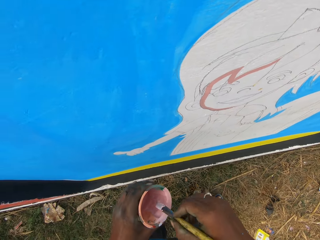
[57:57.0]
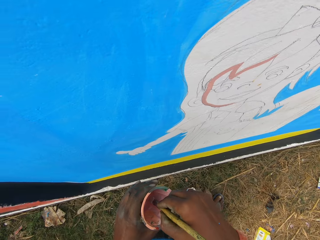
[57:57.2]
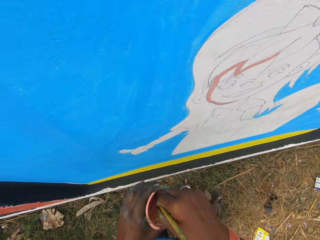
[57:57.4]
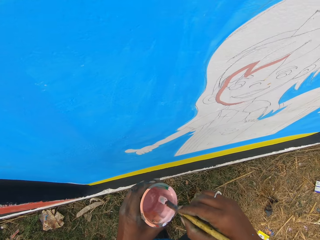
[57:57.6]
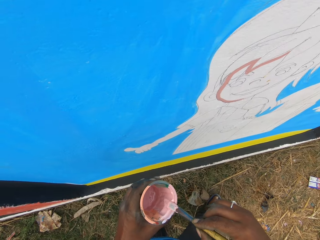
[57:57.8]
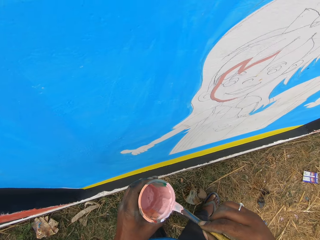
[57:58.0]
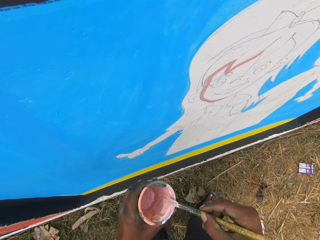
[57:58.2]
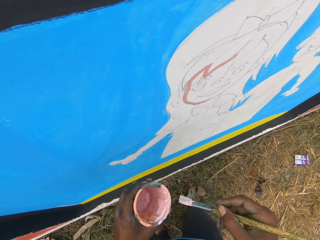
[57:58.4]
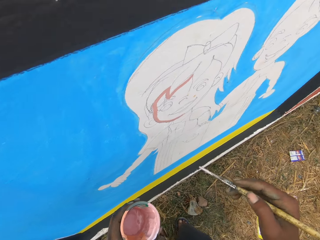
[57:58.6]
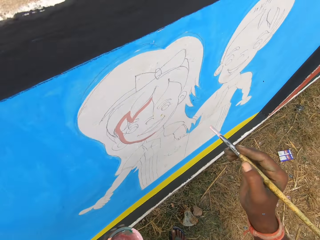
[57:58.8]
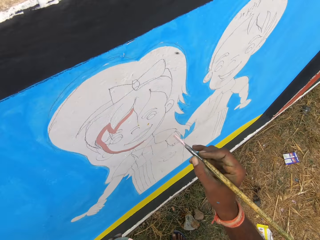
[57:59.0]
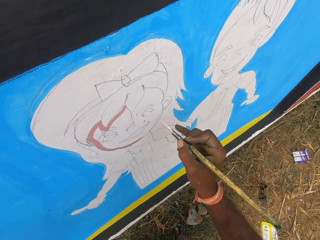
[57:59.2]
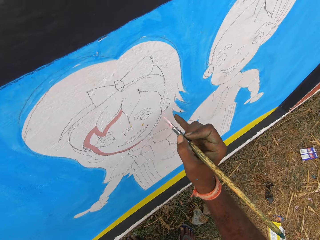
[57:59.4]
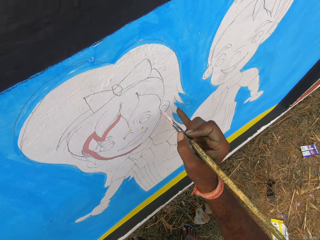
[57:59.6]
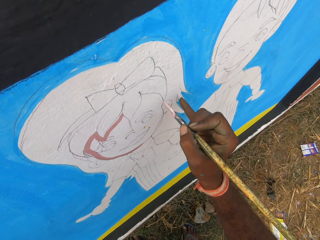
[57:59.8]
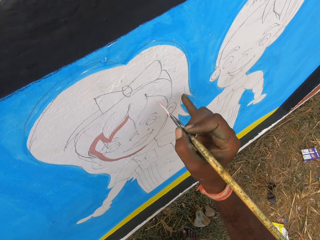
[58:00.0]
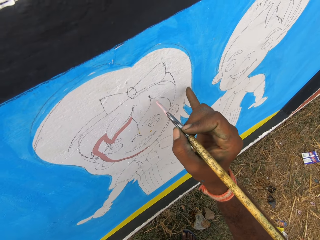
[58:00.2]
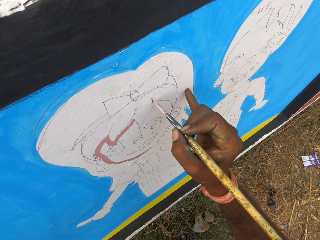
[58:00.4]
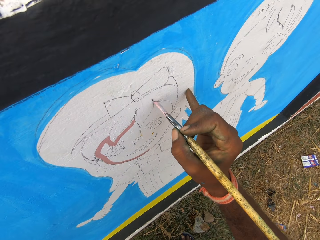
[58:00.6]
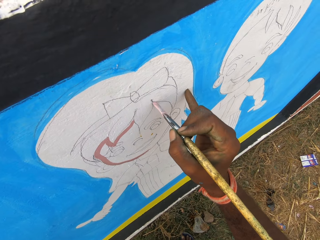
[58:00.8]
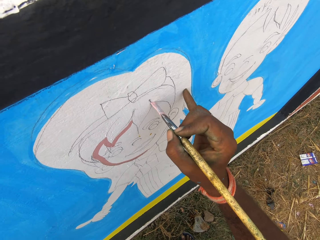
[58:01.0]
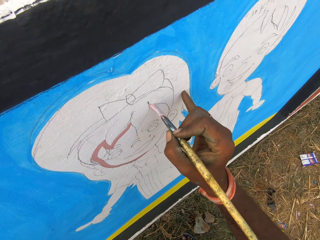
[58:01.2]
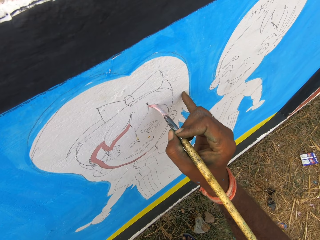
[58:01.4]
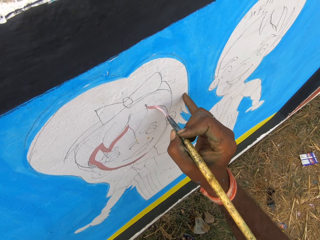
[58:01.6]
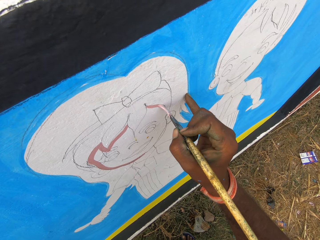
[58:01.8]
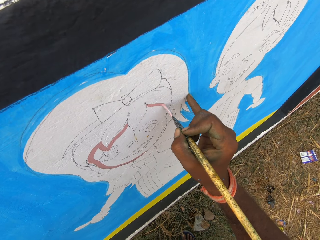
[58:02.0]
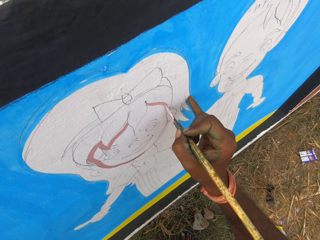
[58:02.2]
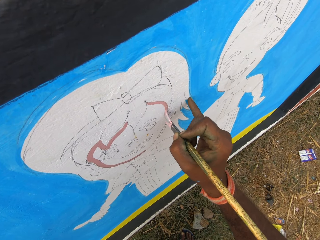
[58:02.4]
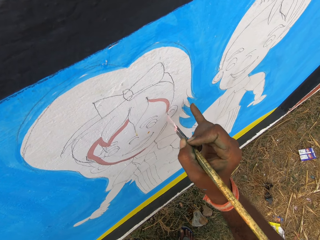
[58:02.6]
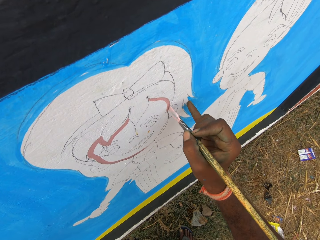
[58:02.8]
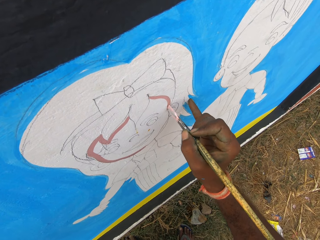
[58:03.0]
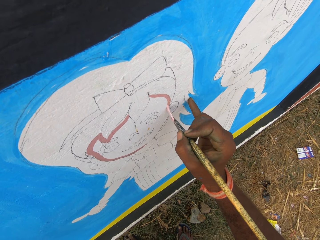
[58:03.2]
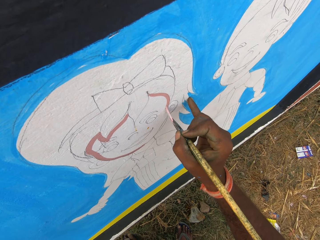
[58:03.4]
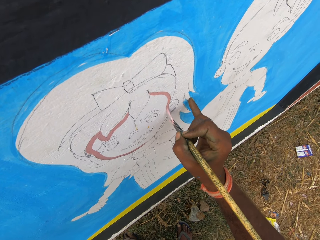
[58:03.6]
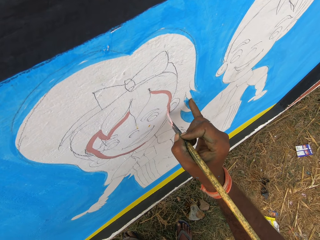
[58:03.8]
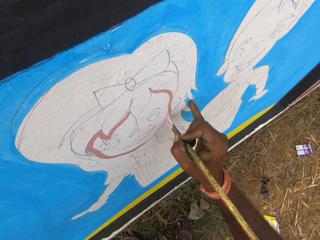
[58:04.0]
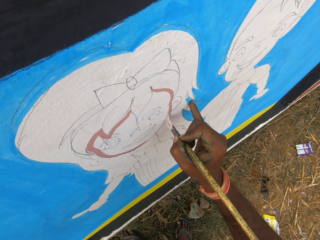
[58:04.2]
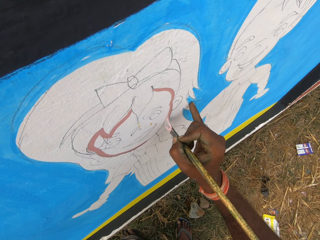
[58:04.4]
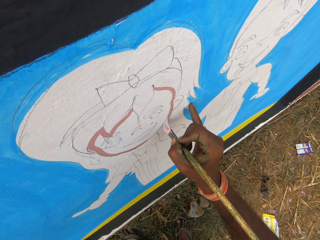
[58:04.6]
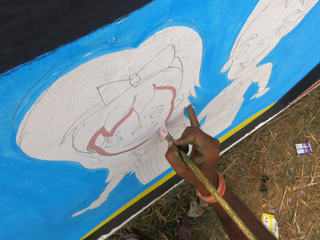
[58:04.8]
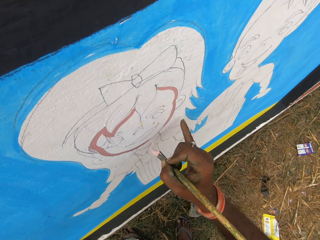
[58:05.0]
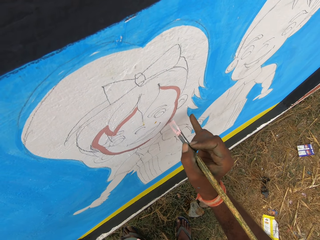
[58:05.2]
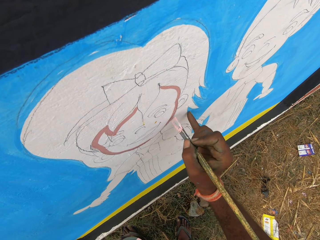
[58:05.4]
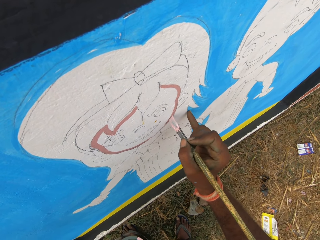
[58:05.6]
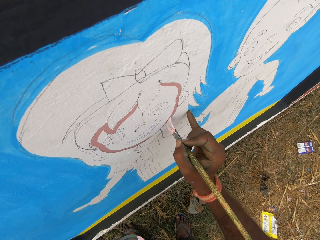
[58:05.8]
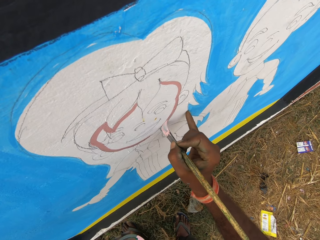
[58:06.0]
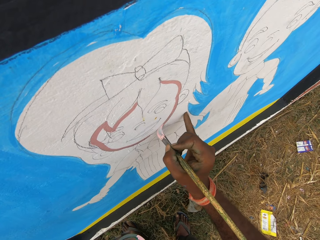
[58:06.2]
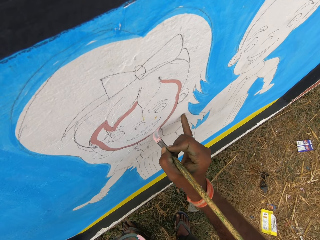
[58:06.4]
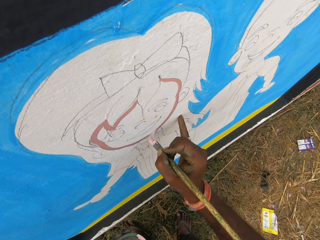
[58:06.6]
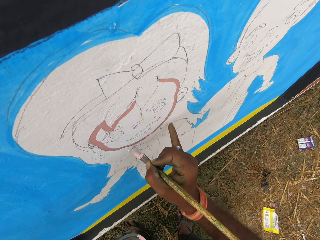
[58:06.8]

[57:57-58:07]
The camera wearer dips the paint brush in the paint can. They rub the paint brush on the edge of the paint can. They paint the wall with the paint brush.

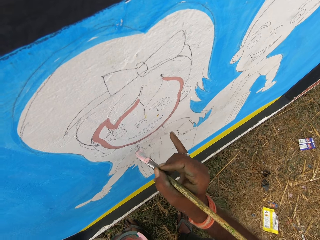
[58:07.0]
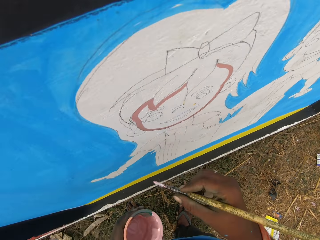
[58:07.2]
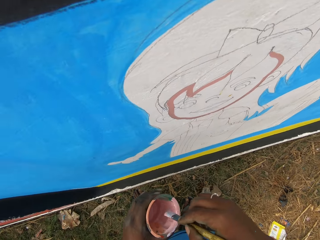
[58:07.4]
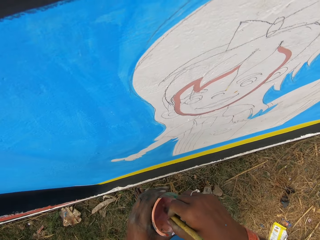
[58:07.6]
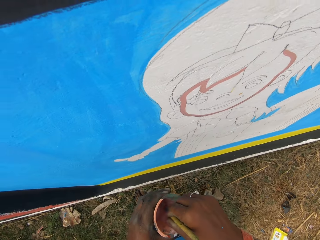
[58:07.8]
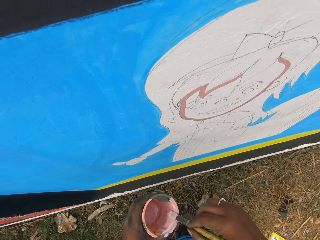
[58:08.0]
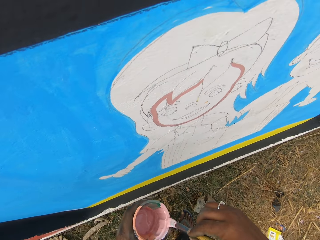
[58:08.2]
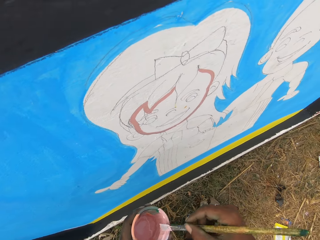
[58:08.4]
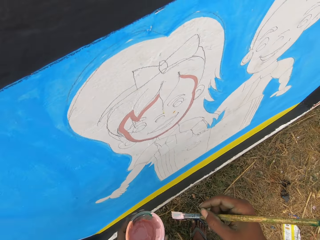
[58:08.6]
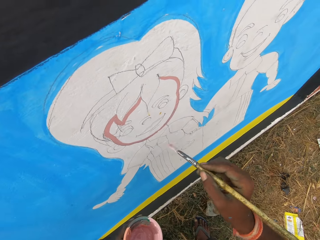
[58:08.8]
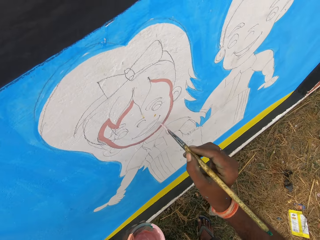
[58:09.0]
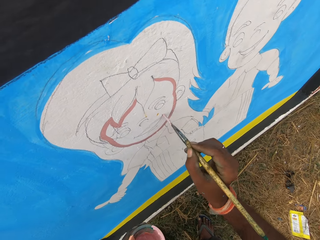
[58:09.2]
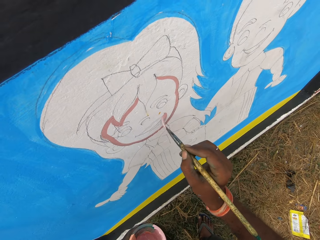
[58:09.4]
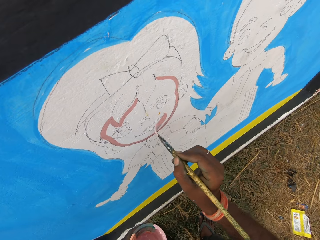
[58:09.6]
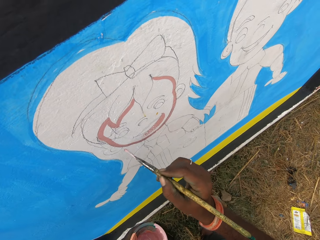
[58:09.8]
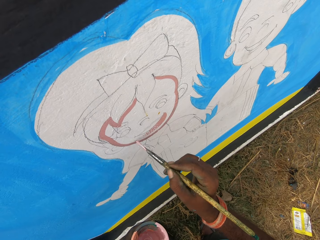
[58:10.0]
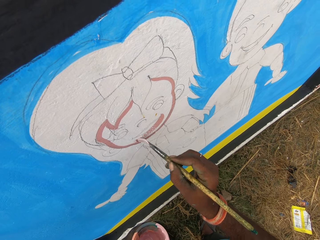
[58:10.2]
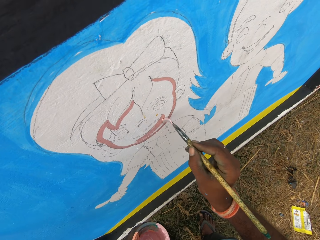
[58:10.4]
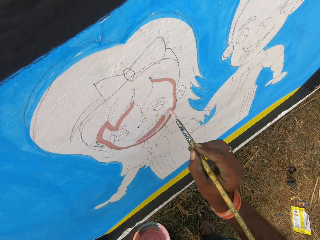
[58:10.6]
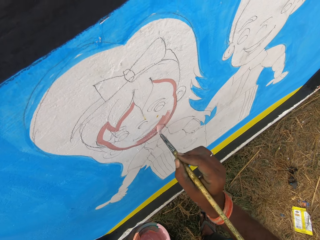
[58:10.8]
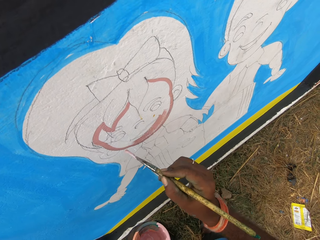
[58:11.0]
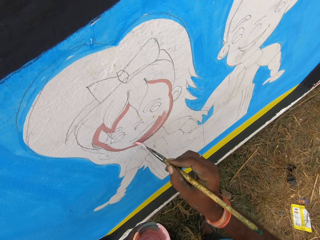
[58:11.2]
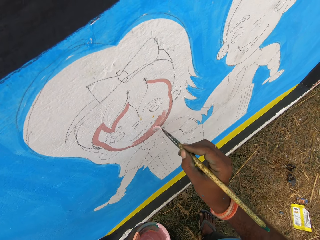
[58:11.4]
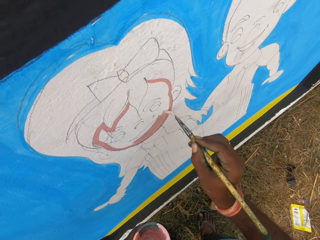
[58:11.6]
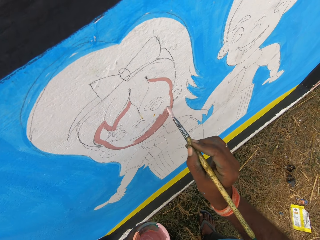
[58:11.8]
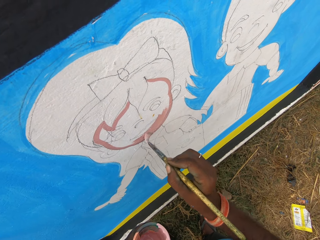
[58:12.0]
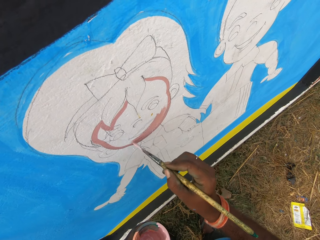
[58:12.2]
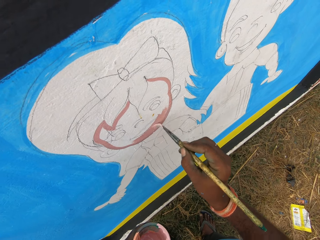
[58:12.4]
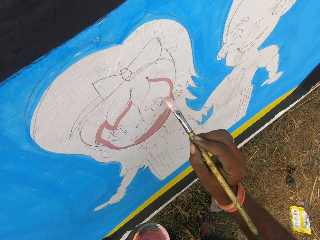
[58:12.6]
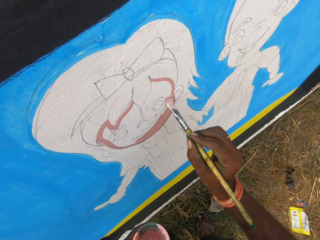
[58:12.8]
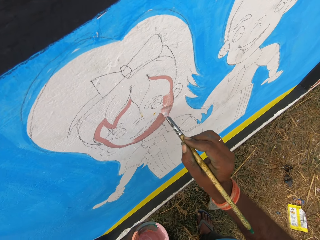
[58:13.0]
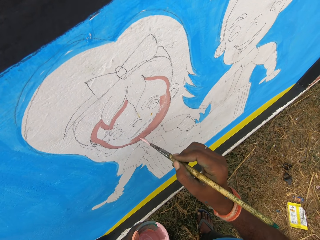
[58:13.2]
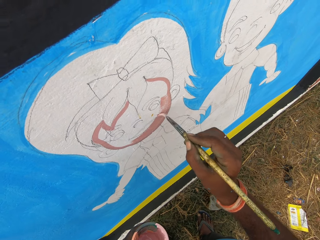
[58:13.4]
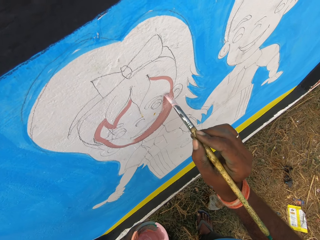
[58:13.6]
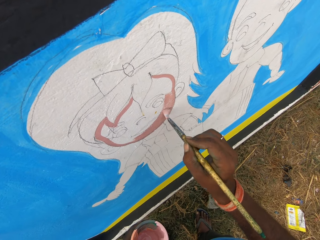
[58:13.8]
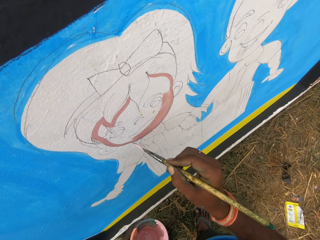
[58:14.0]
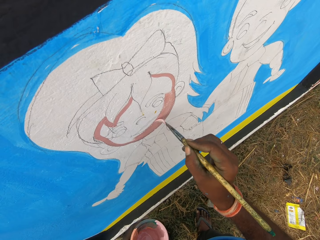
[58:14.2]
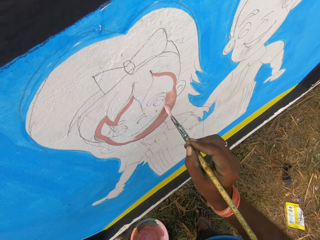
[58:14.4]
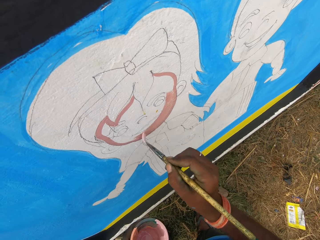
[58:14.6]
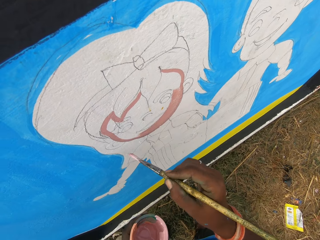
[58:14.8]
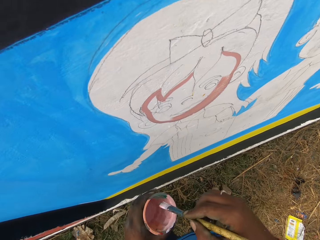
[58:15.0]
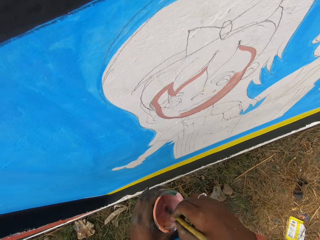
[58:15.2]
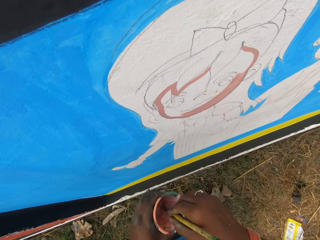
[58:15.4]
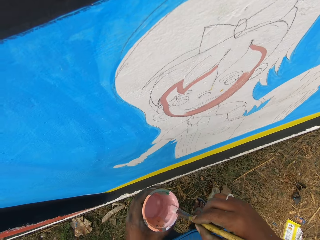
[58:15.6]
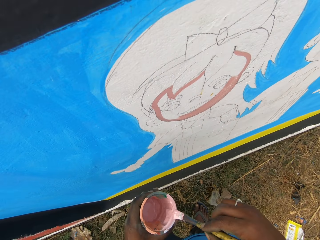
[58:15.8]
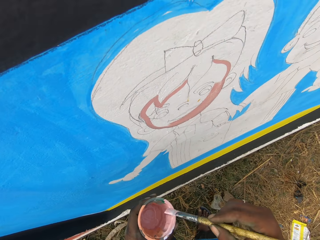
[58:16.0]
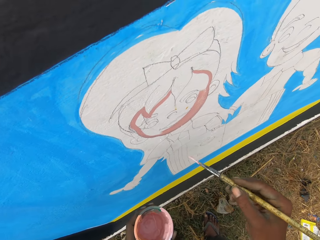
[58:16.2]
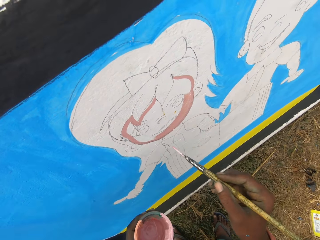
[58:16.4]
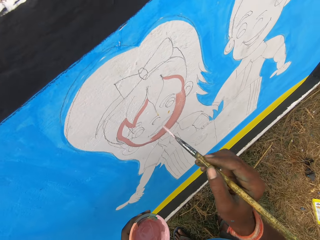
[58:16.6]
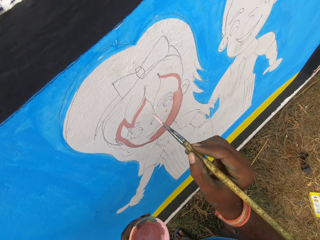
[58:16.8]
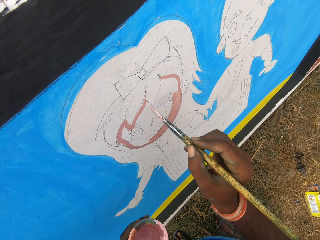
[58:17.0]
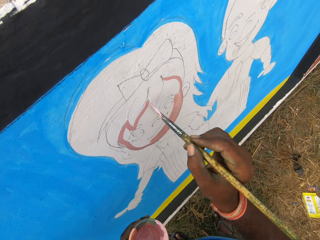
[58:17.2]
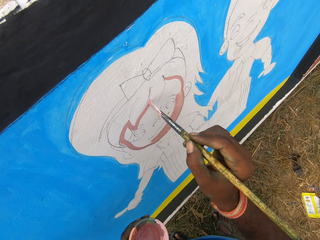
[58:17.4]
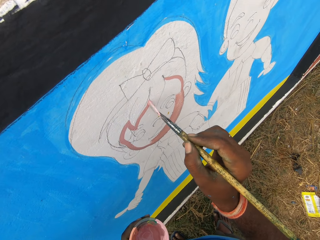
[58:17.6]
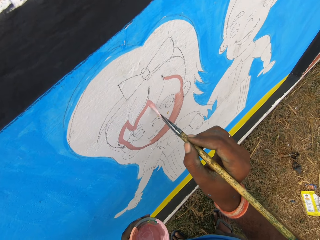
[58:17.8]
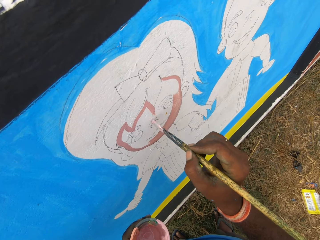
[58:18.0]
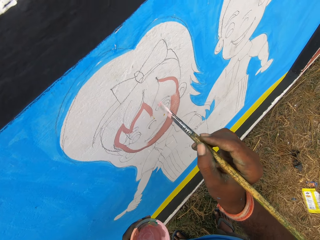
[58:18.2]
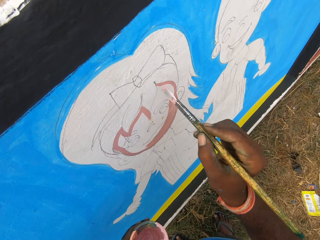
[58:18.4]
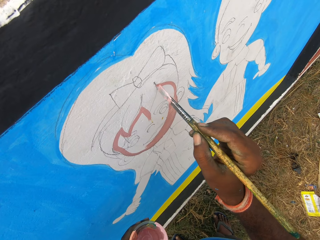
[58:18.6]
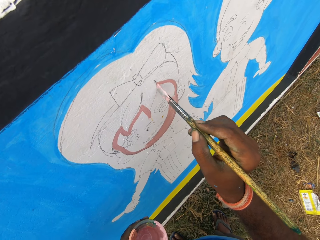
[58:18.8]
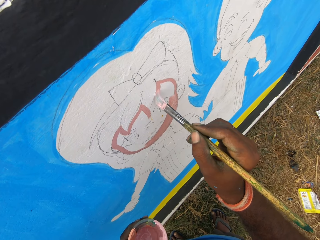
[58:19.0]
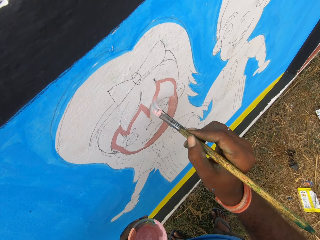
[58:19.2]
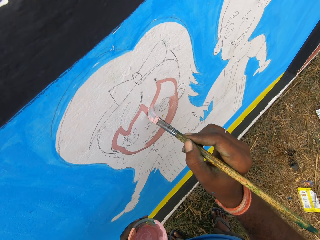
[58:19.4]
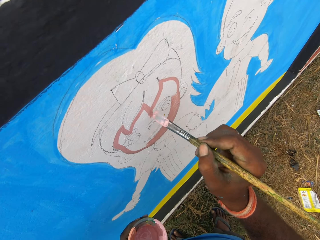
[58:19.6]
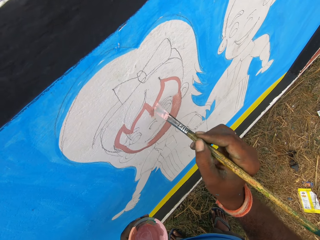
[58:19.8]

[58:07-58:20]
The camera wearer dips the paint brush in the paint can. They rub the paint brush on the edge of the paint can. They paint the wall with the paint brush. They dip the paint brush in the paint can. They rub the paint brush on the edge of the paint can. They paint the wall with the paint brush.
